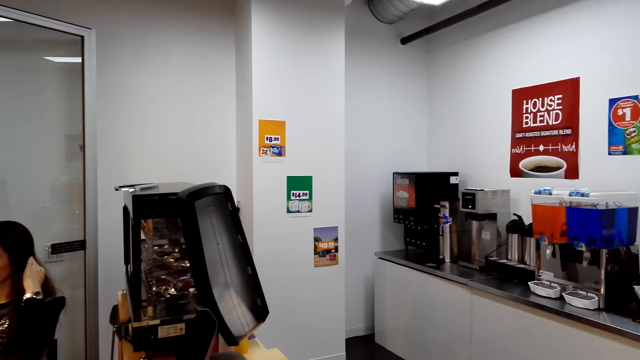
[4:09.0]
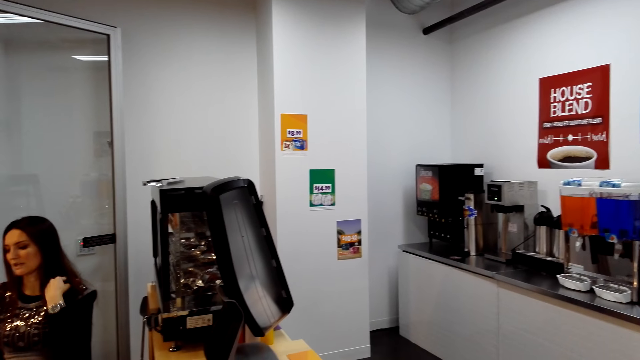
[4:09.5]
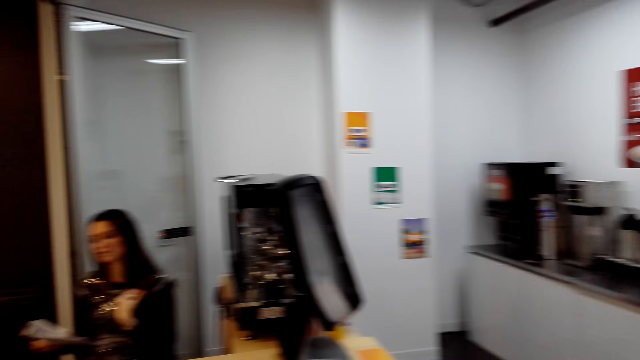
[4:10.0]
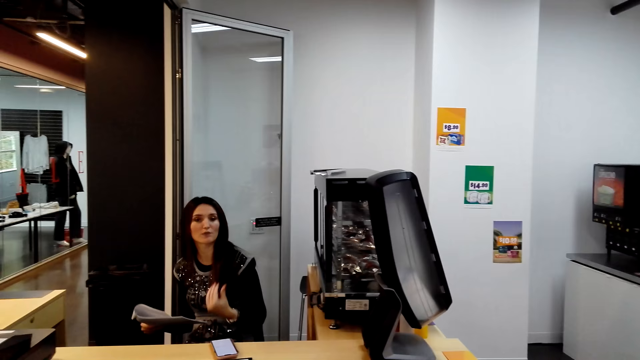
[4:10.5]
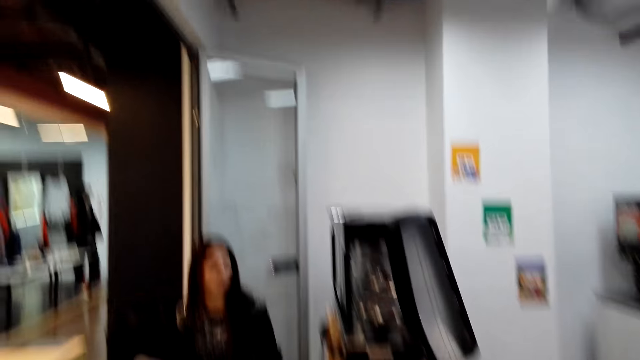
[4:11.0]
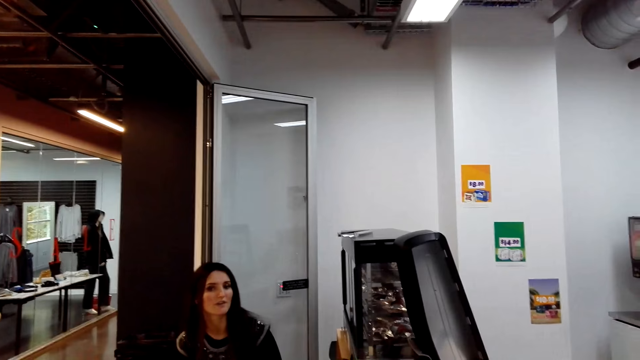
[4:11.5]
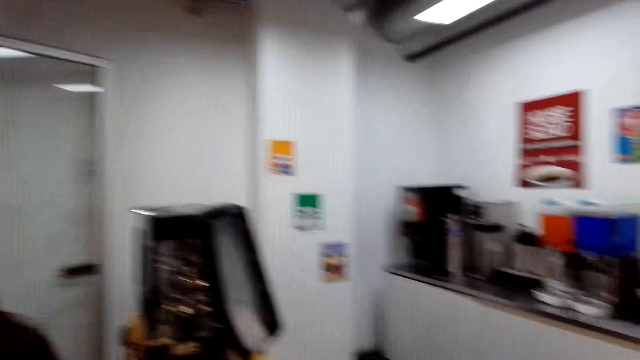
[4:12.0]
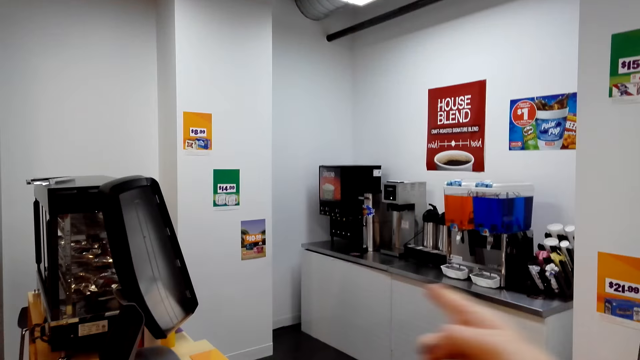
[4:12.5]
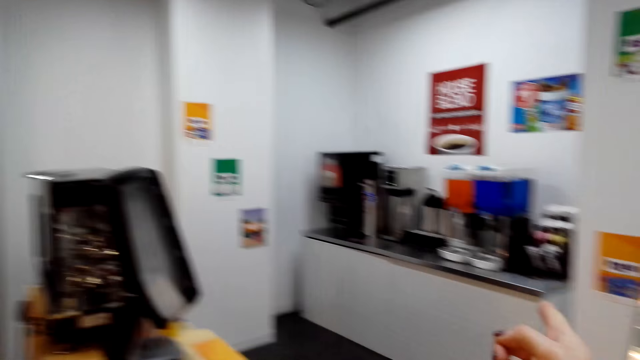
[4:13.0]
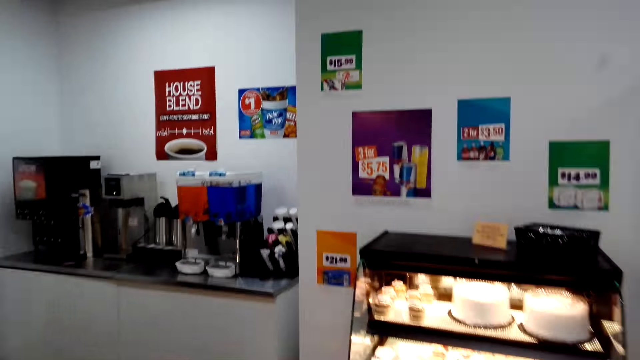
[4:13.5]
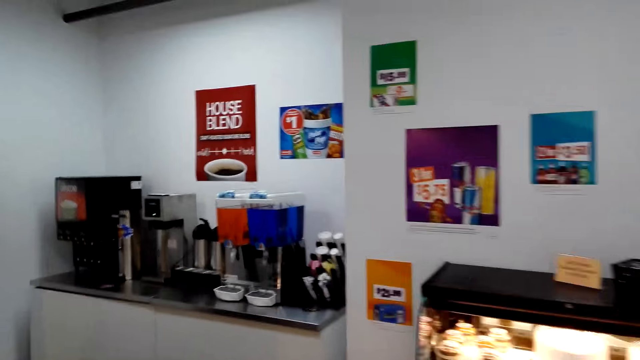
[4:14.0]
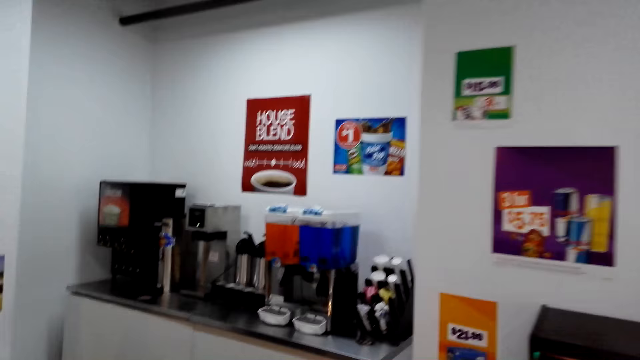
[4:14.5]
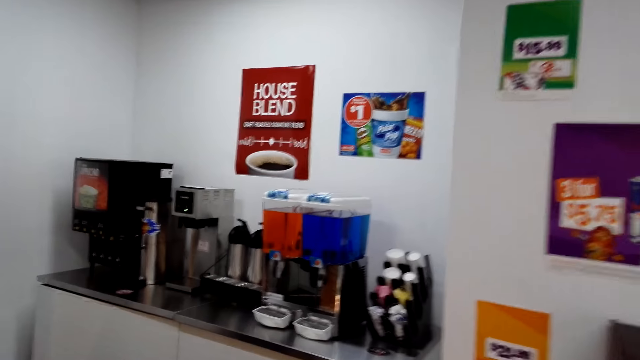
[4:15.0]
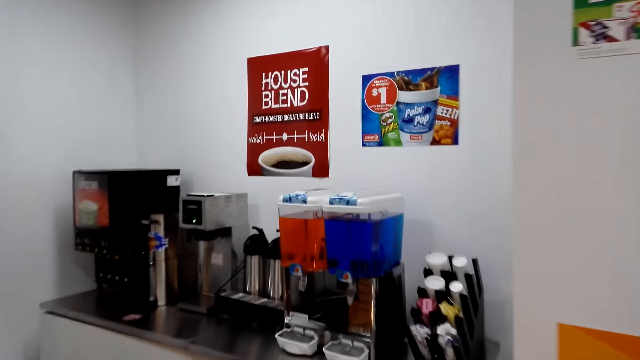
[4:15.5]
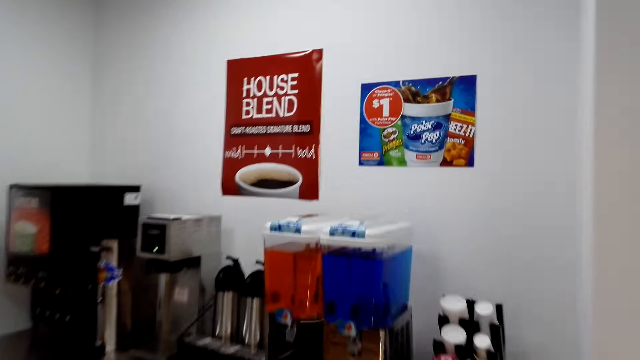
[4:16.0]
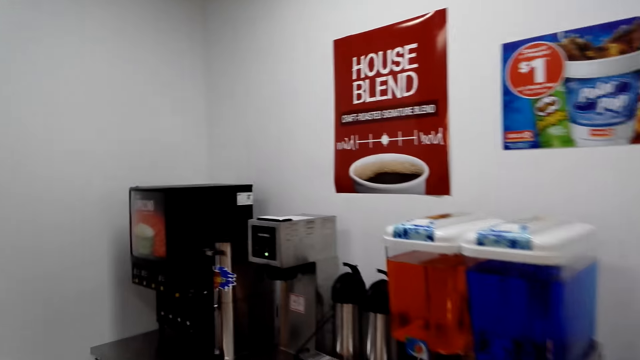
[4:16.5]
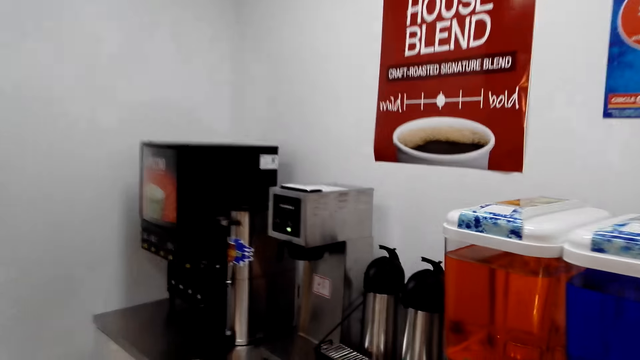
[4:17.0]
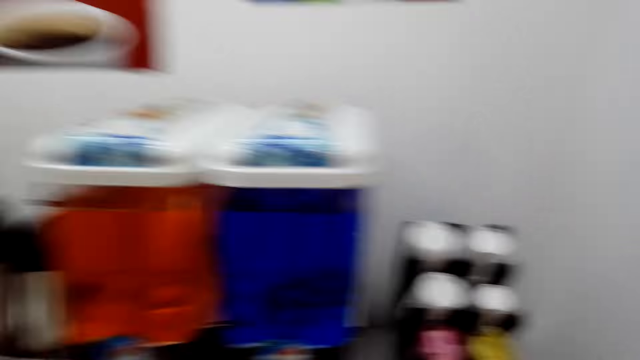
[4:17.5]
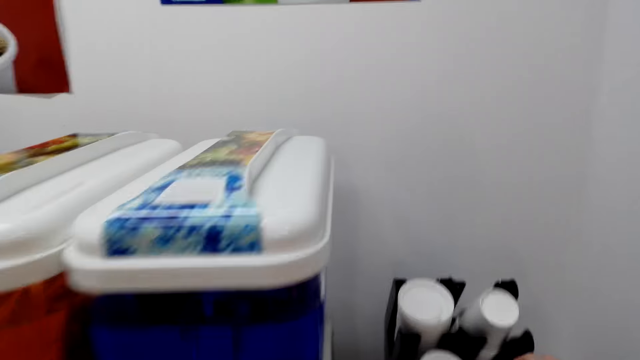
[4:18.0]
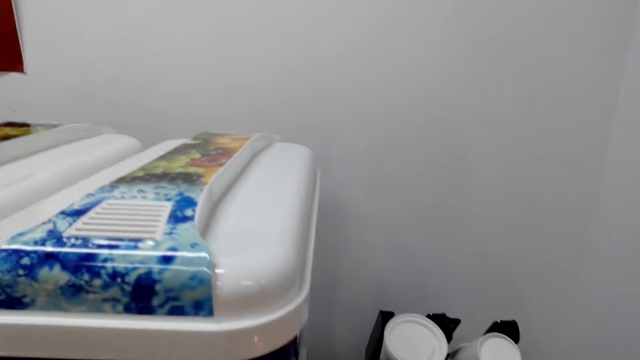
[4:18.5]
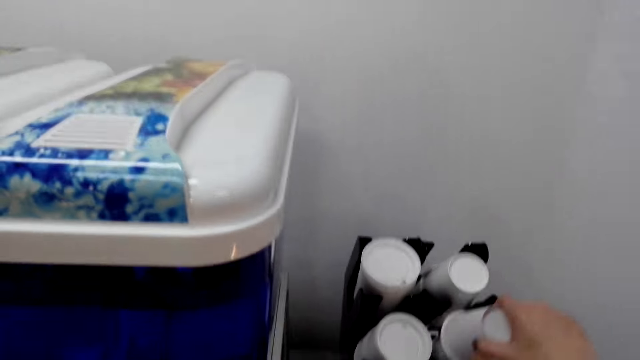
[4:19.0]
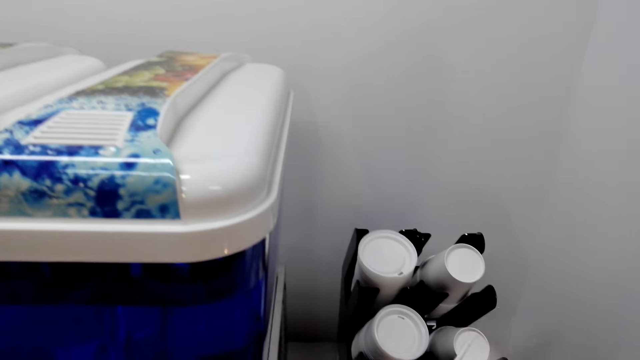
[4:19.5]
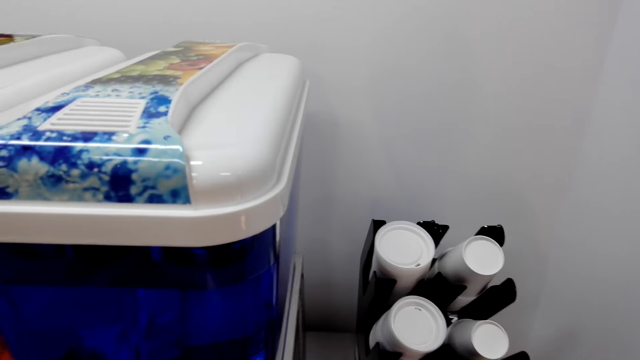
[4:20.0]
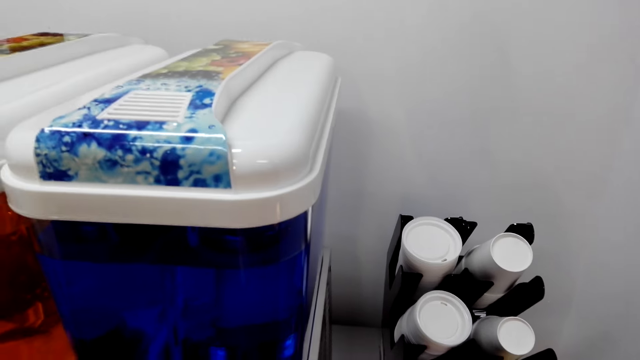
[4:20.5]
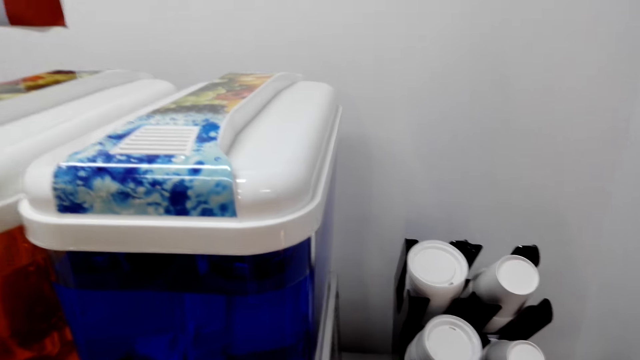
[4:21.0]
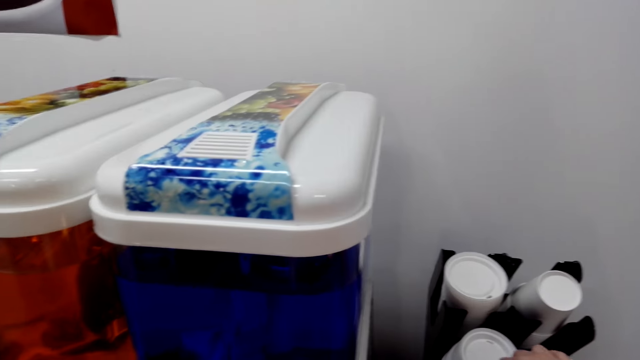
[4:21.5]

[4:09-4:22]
The cashier talks with the camera wearer. The camera wearer walks towards the coffee machine. They talk with the cashier. They pick up a plastic cup or coffee cup on the rack.

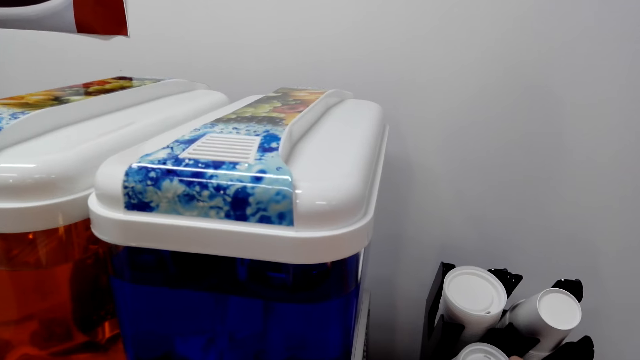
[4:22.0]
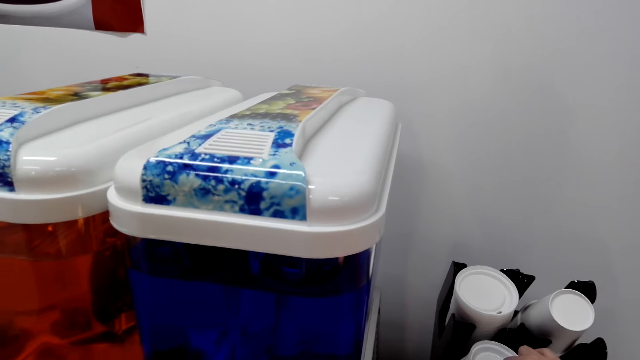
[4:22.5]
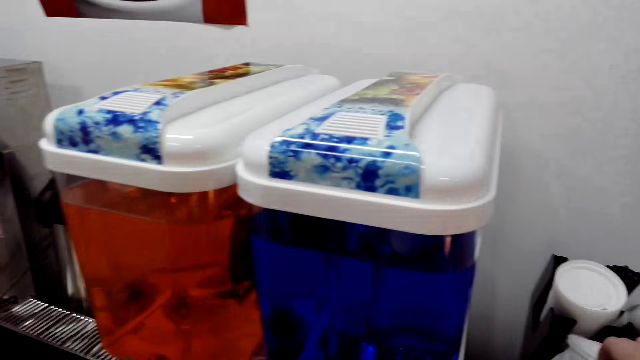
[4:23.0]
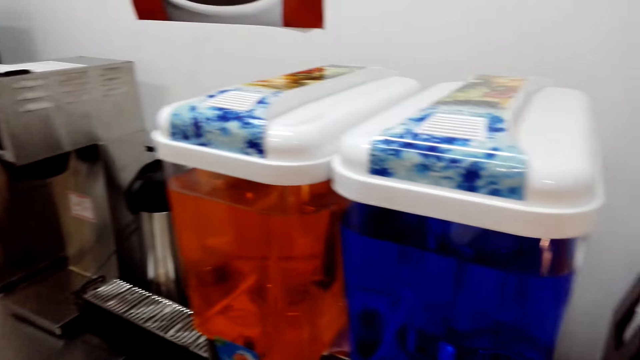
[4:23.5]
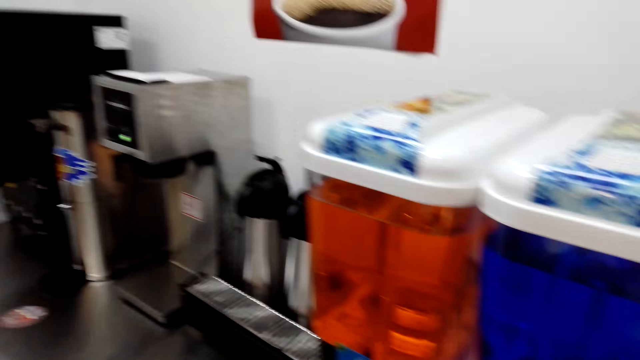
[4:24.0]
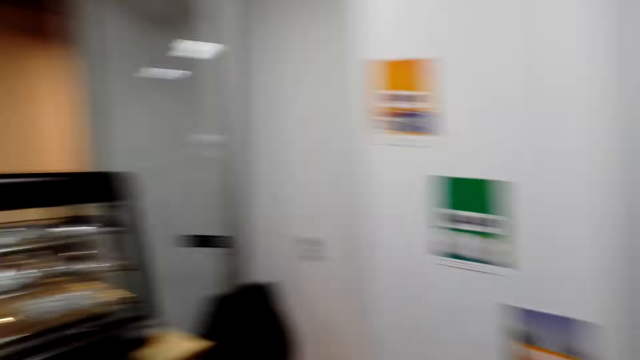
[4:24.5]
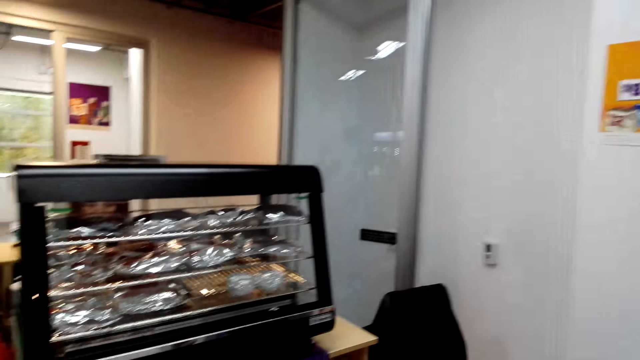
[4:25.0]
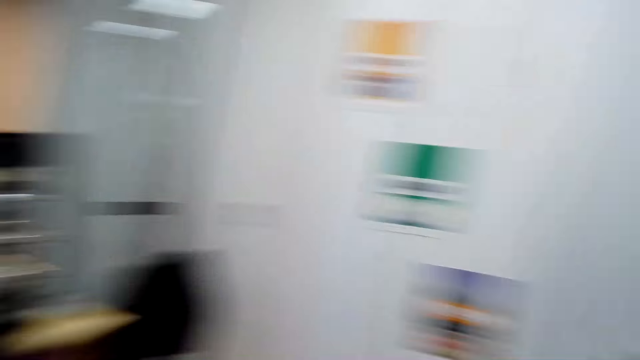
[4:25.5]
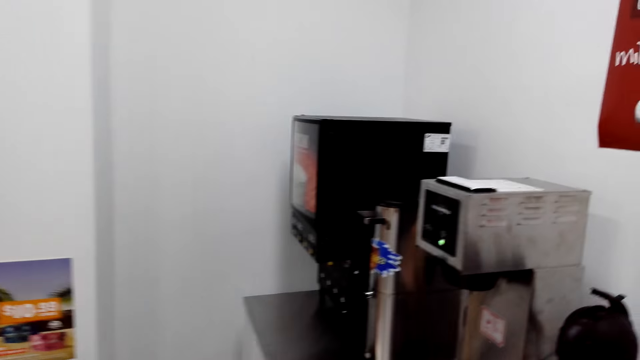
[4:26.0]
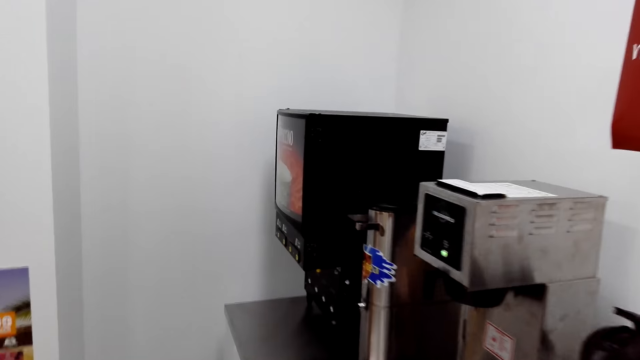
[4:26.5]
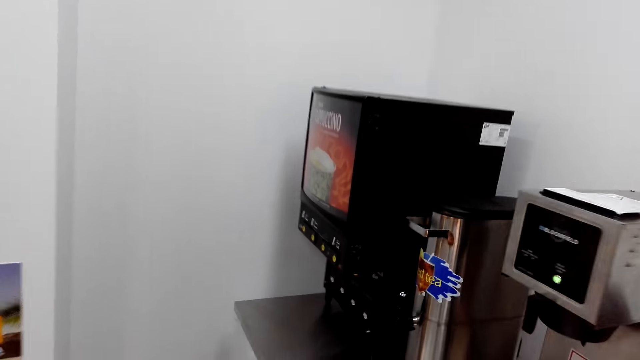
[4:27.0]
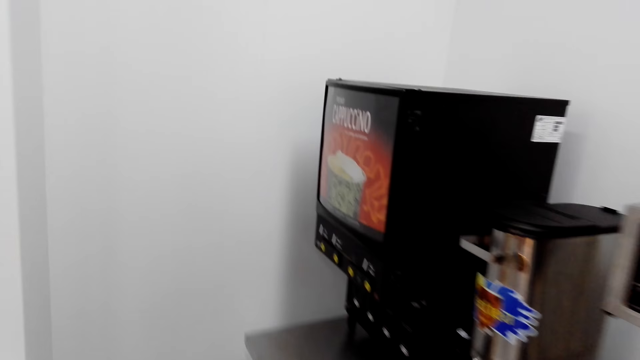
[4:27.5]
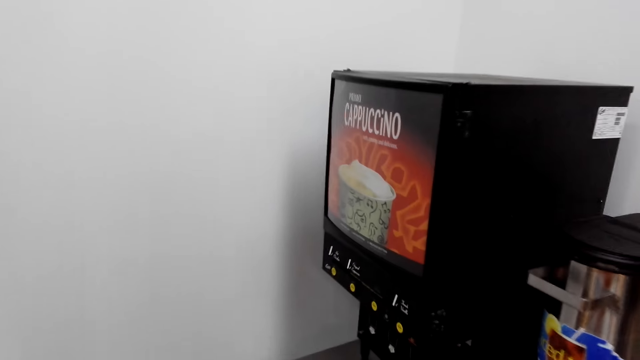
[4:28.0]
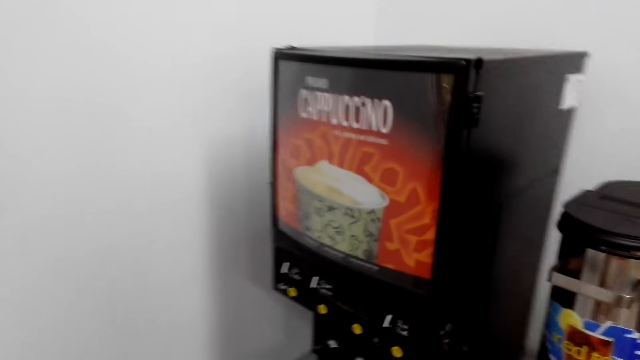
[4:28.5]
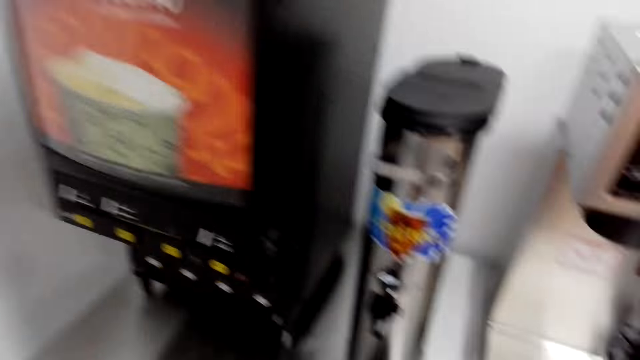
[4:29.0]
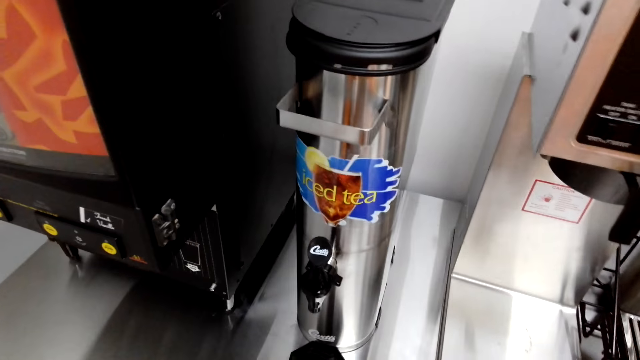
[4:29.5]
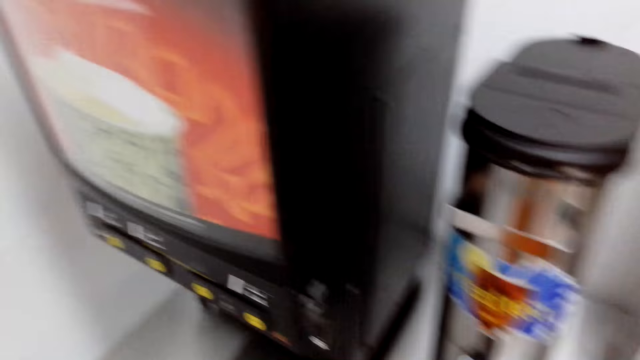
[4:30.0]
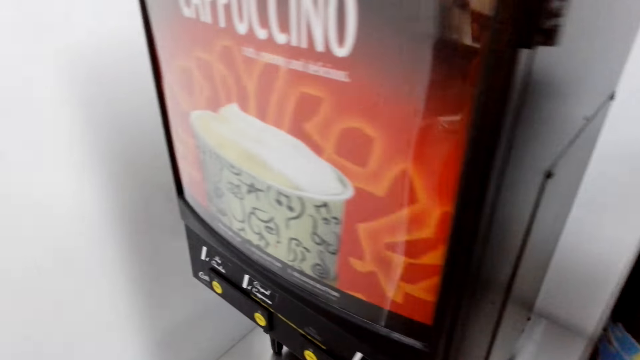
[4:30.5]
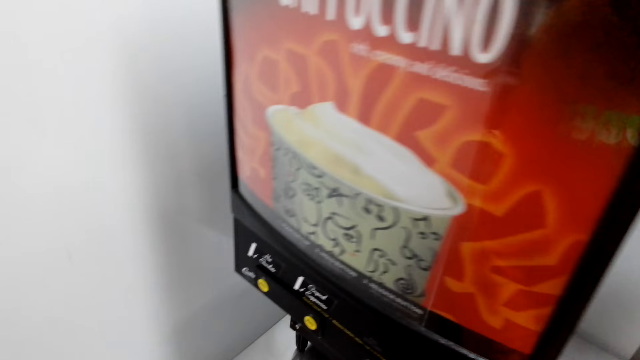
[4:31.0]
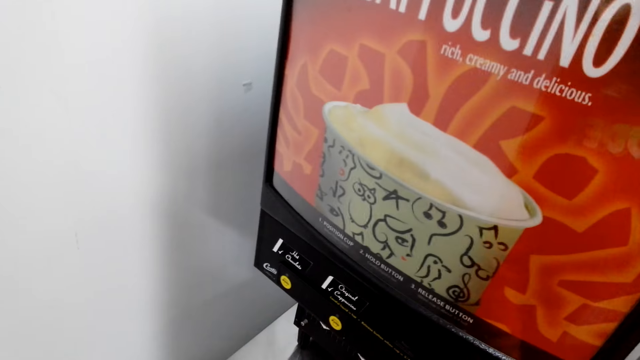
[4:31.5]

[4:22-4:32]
The camera wearer collects the coffee cup's lid. They look around.
